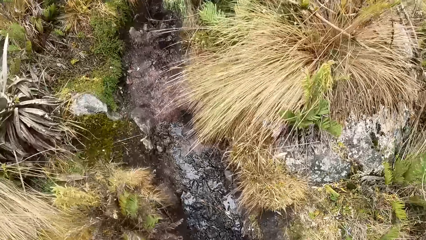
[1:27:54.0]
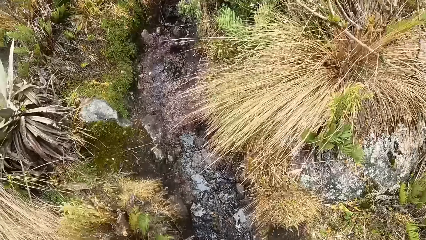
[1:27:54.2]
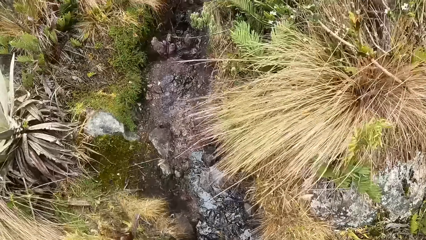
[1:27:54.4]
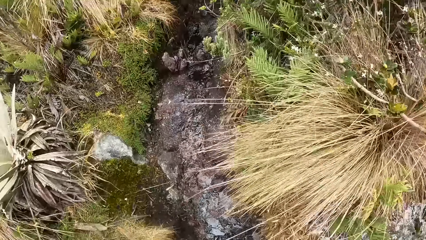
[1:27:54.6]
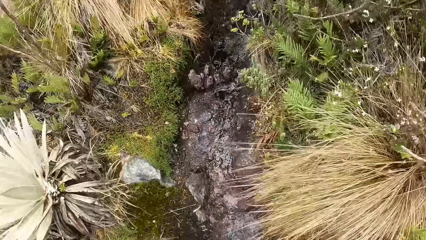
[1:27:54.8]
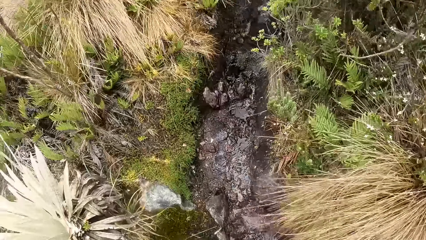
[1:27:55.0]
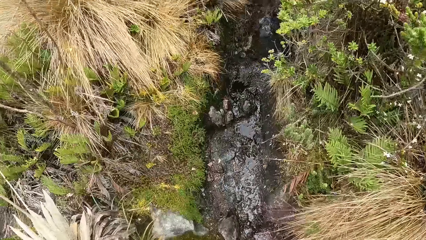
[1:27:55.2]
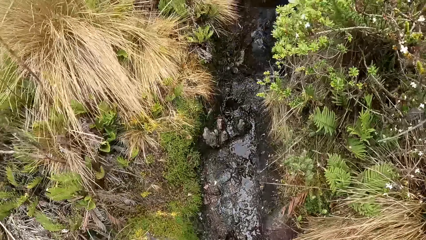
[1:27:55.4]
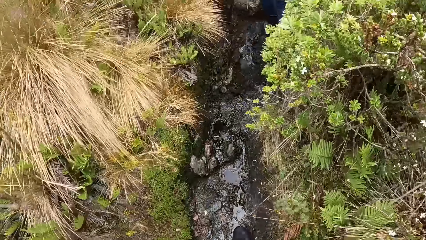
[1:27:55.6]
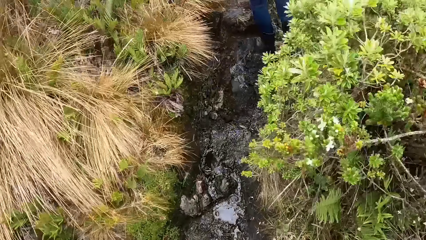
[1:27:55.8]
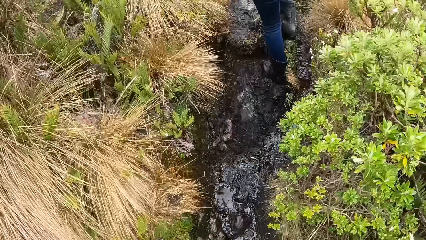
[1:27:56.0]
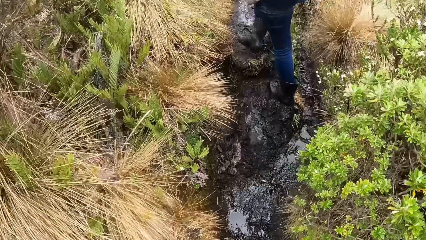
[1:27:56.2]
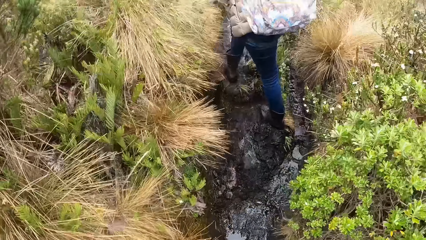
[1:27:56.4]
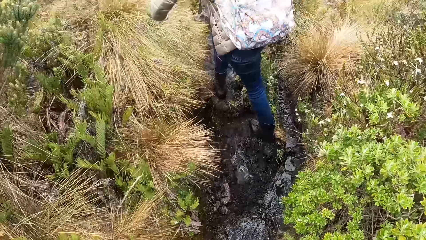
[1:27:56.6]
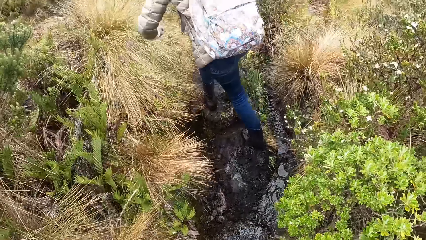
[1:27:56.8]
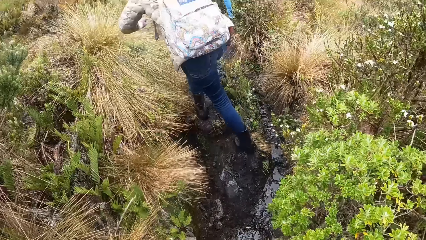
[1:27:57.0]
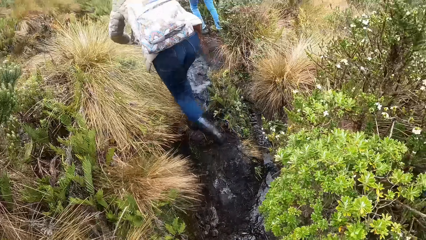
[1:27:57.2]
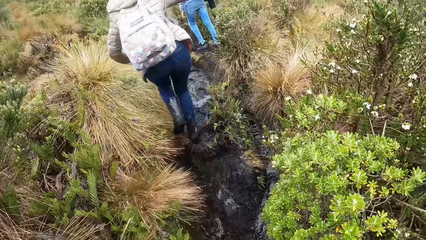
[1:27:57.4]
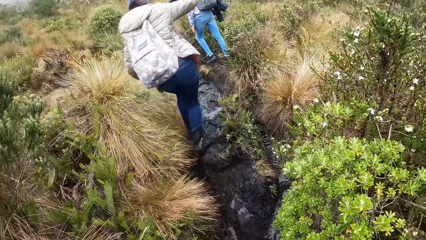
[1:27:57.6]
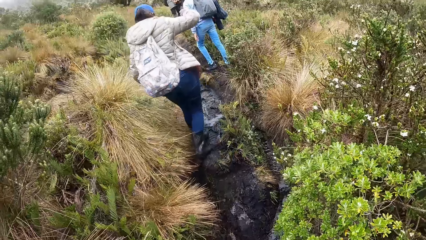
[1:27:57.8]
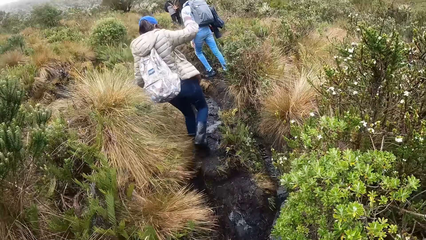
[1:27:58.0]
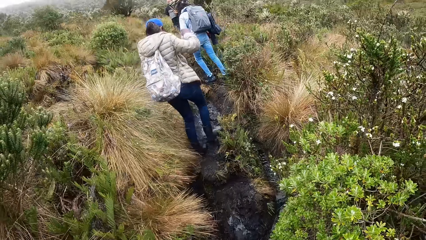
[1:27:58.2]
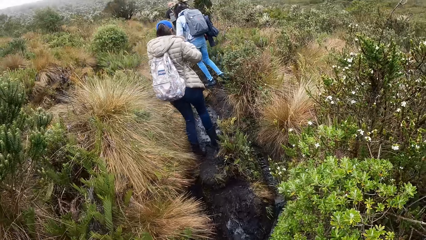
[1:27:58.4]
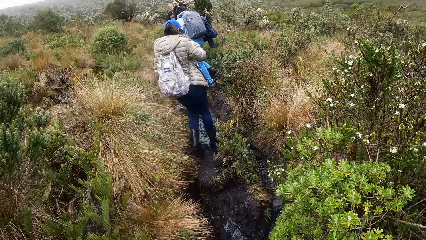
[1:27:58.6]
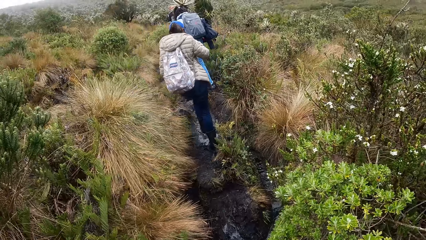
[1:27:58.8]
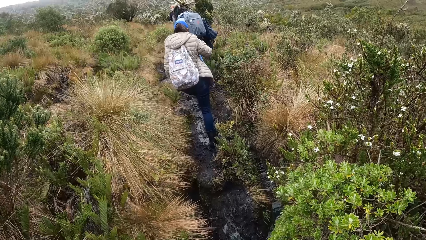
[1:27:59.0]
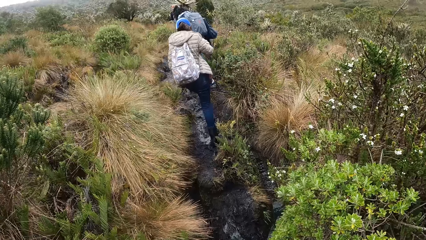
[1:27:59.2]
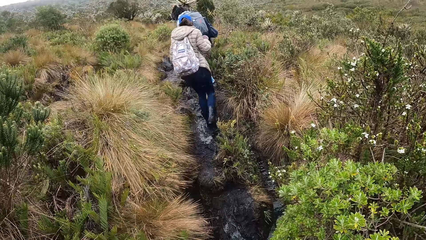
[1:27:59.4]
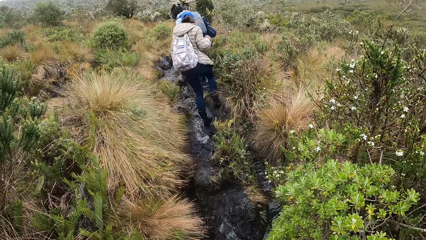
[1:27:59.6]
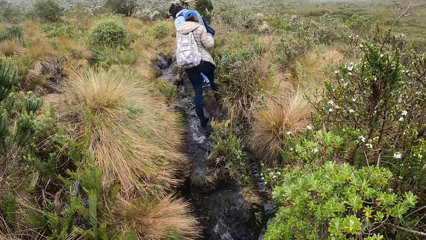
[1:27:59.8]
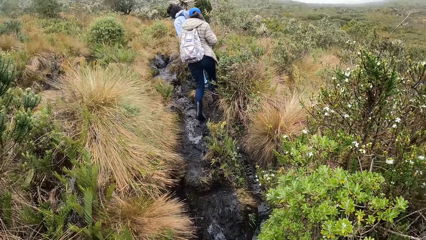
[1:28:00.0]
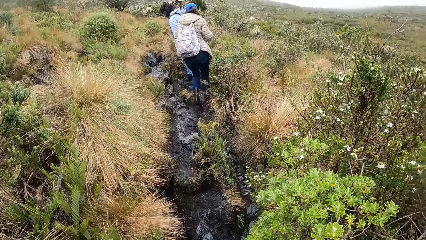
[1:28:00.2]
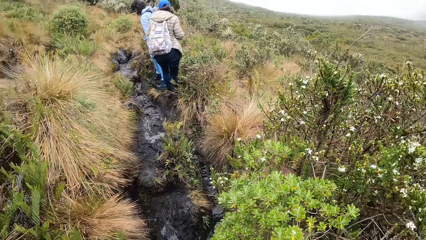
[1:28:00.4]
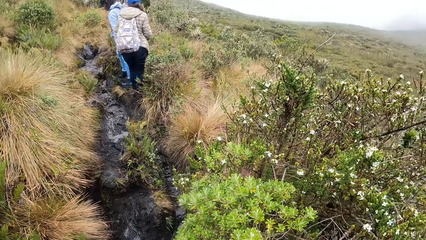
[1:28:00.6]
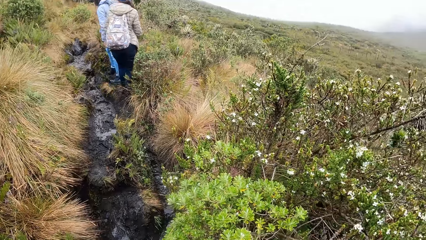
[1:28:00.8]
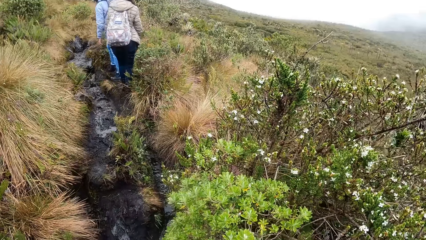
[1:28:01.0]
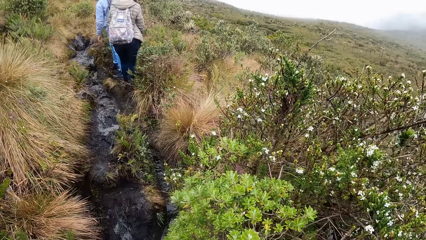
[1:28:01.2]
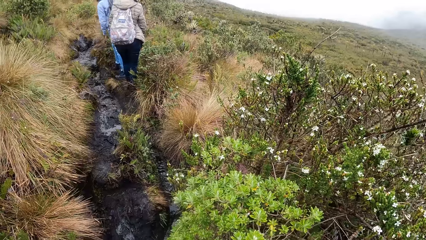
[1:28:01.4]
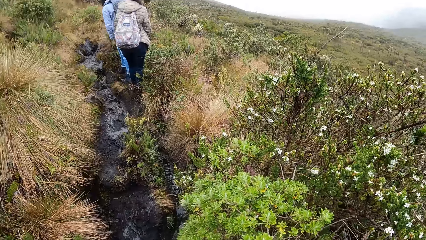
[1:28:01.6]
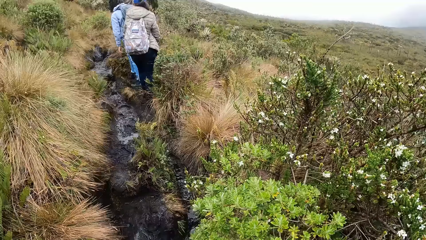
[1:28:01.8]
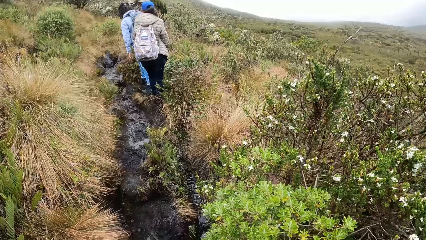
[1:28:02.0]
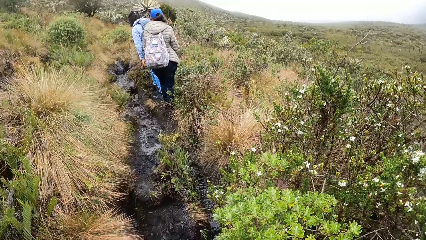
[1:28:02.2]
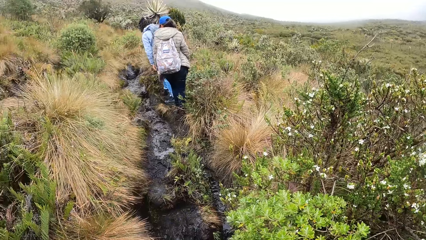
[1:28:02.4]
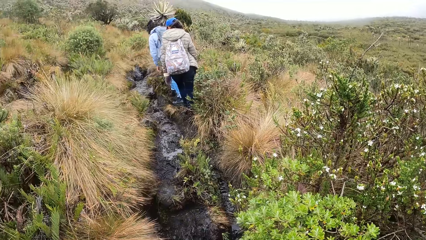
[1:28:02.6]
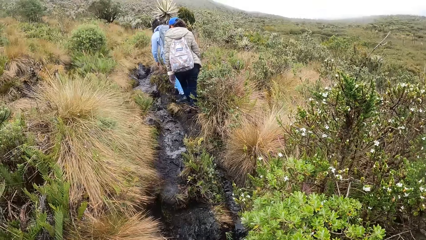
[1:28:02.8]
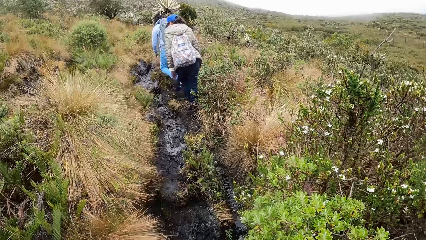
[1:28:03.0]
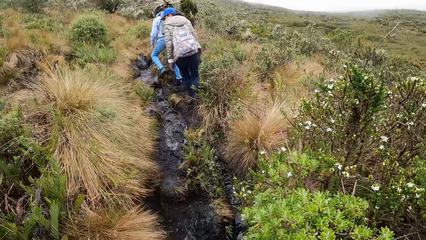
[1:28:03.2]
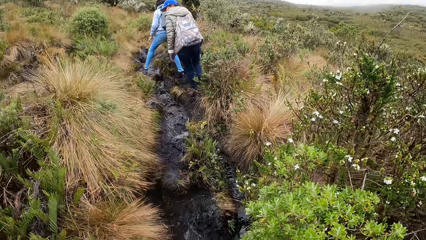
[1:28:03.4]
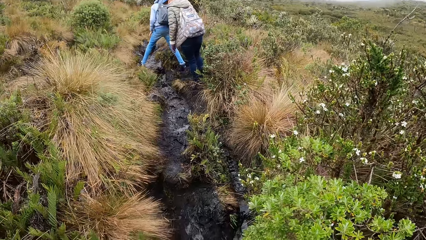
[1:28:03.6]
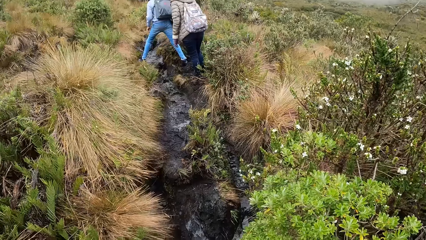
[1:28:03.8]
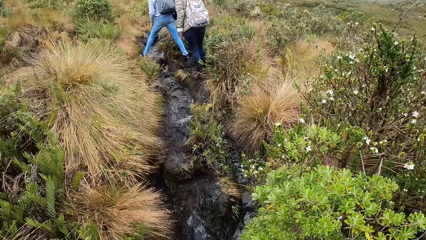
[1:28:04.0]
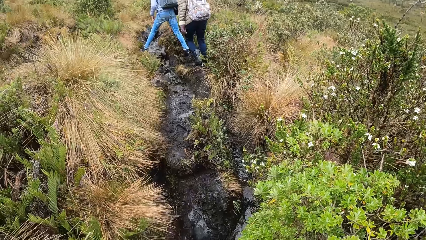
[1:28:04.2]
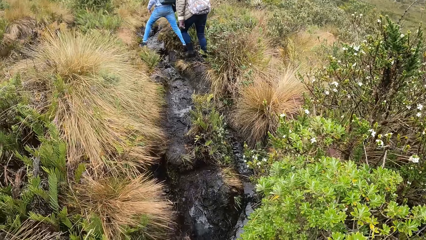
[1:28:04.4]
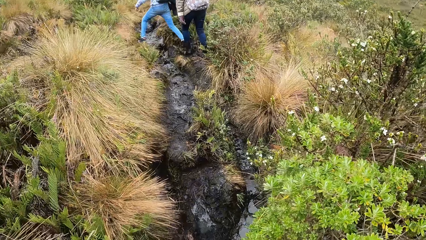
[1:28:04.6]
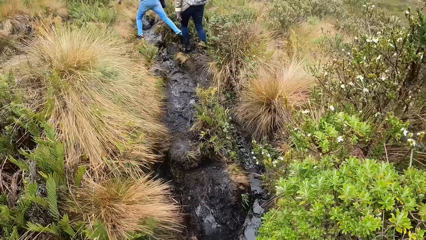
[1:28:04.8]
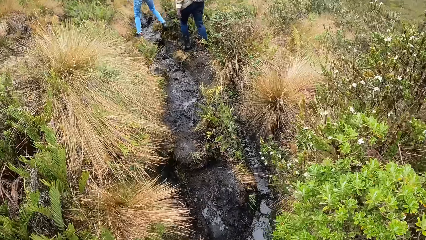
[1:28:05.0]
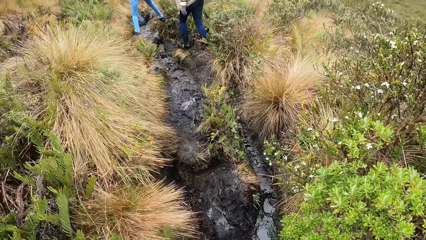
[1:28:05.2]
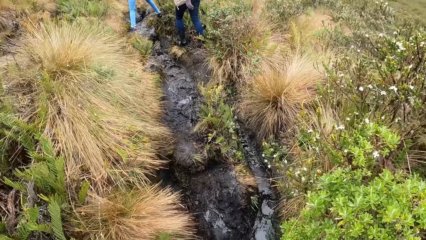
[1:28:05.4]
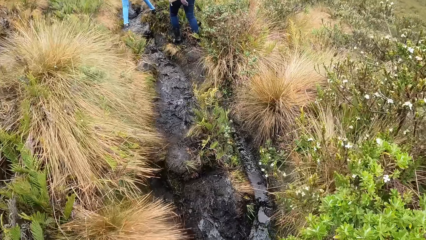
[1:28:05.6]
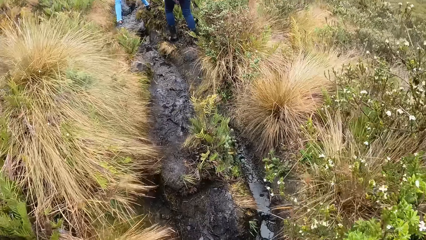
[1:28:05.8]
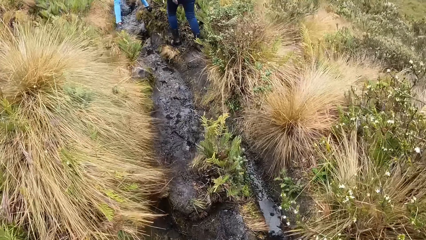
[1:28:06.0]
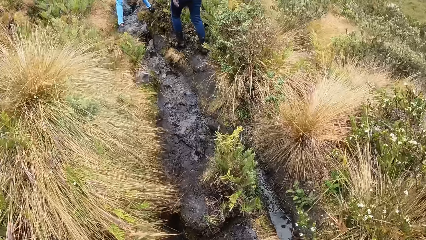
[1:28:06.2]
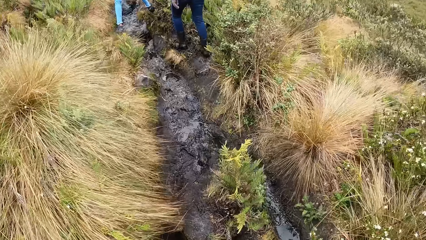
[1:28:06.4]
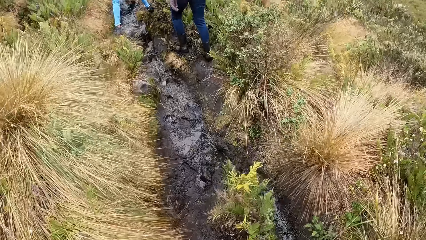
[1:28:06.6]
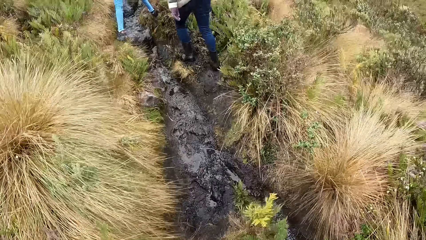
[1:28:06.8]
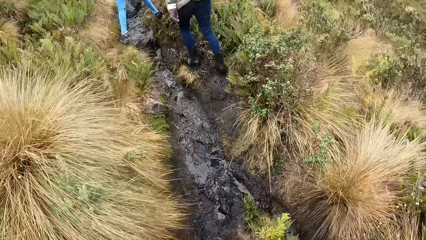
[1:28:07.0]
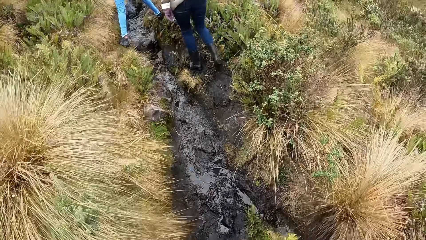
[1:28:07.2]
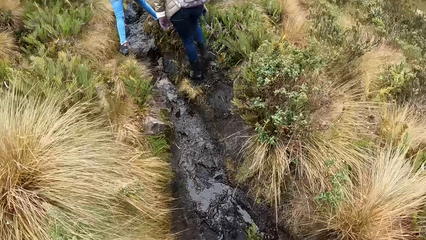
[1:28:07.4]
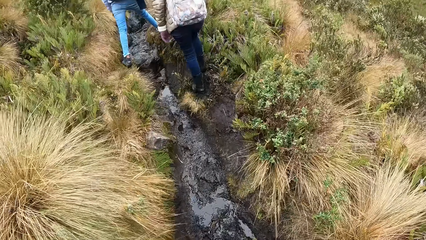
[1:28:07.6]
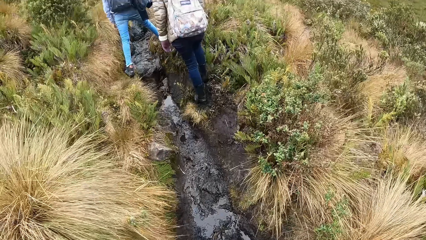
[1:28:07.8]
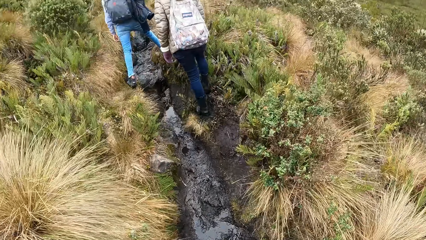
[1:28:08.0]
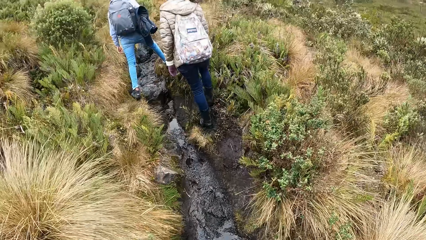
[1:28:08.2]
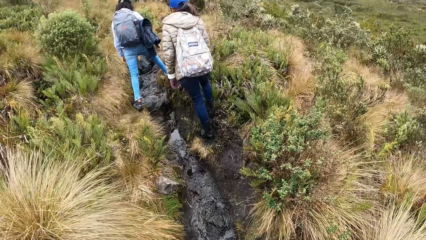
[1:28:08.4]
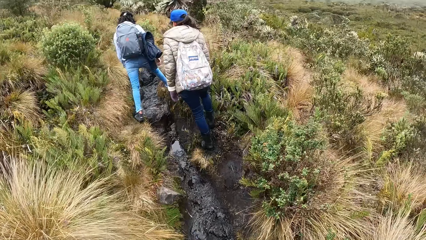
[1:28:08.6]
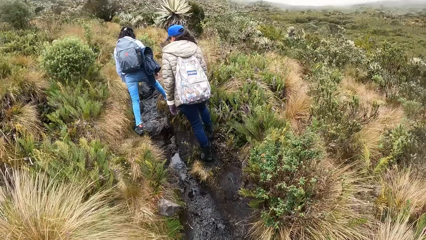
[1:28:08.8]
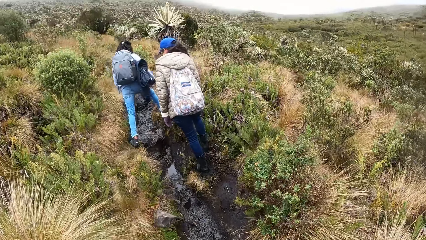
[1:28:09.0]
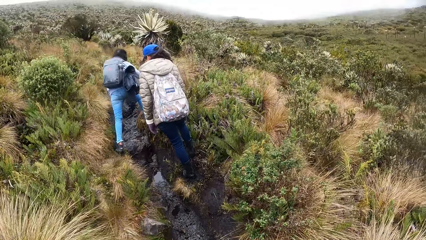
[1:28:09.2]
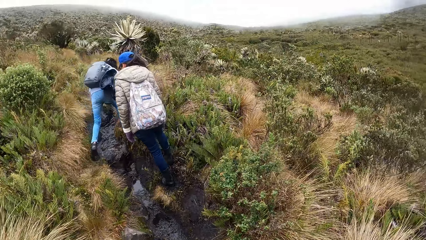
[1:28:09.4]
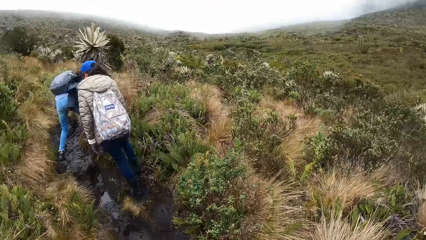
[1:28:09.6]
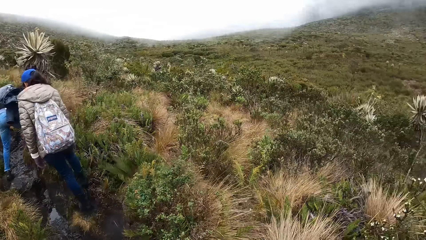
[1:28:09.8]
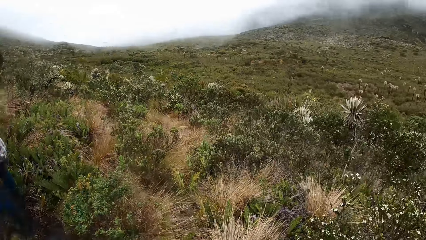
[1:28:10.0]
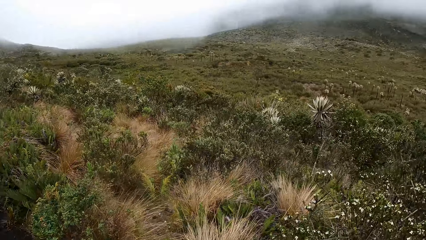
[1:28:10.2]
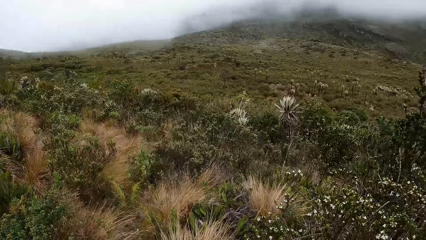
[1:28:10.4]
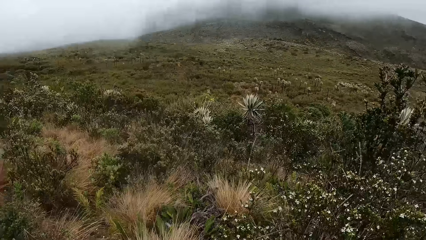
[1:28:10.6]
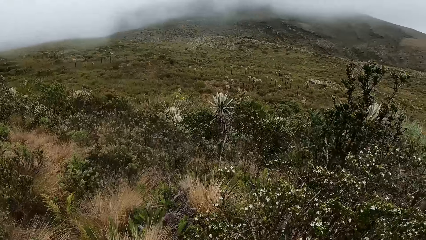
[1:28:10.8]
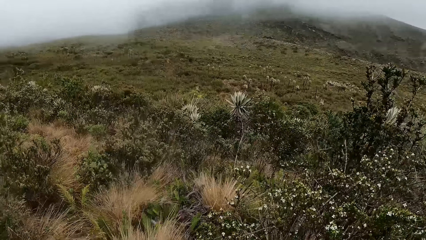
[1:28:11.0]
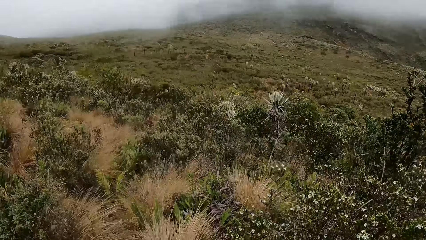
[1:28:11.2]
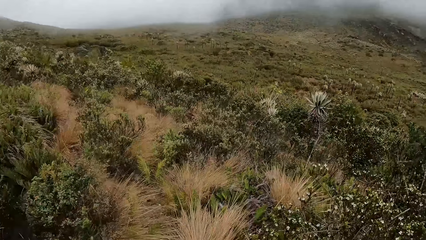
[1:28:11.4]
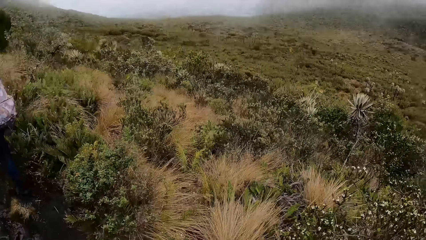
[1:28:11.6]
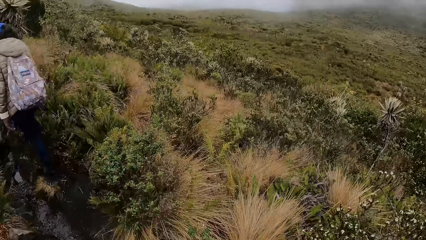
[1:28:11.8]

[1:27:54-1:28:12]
The woman walks on the grassland. Another woman walks on the grassland. The camera wearer walks on the grassland.
